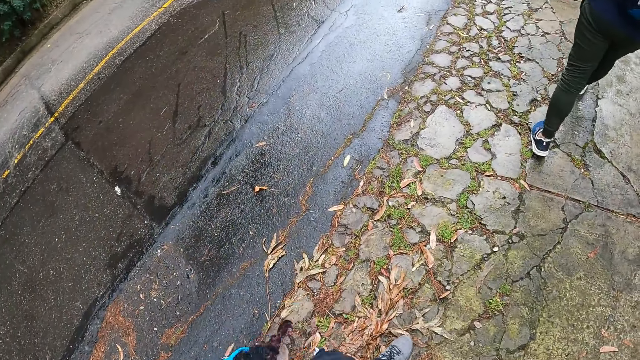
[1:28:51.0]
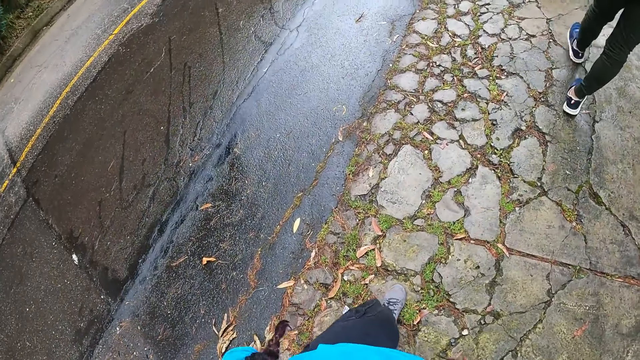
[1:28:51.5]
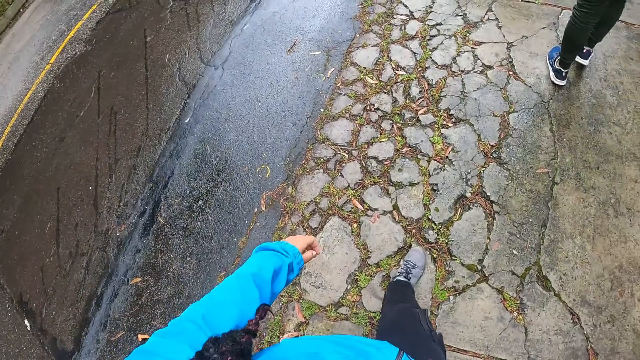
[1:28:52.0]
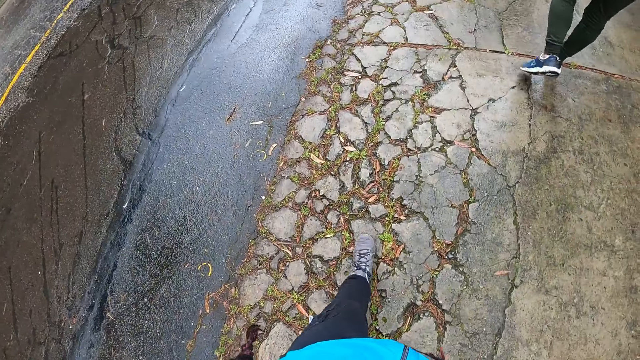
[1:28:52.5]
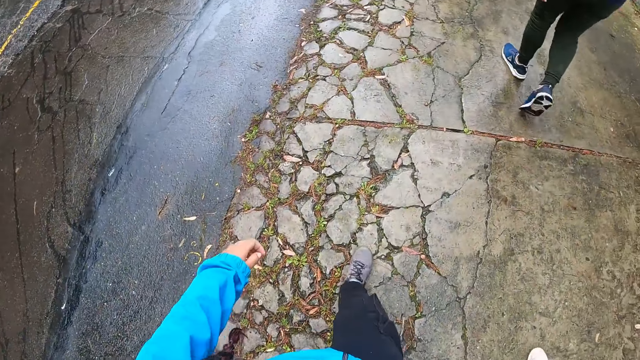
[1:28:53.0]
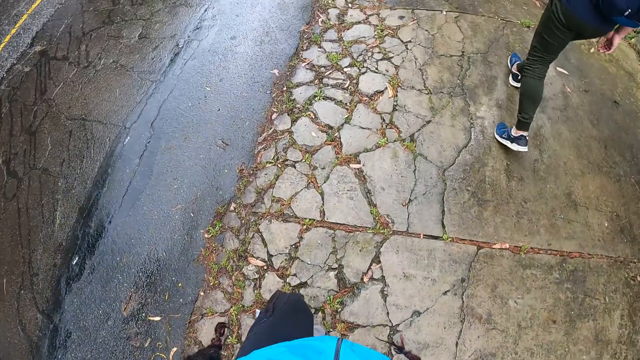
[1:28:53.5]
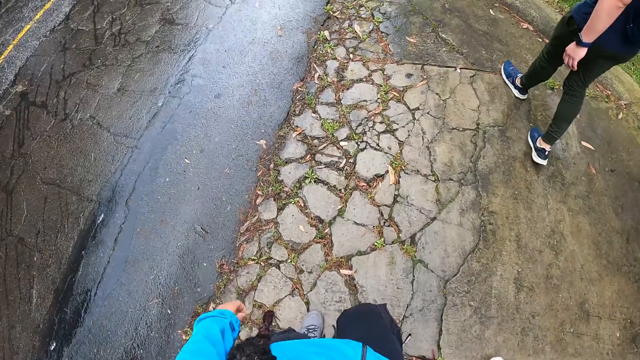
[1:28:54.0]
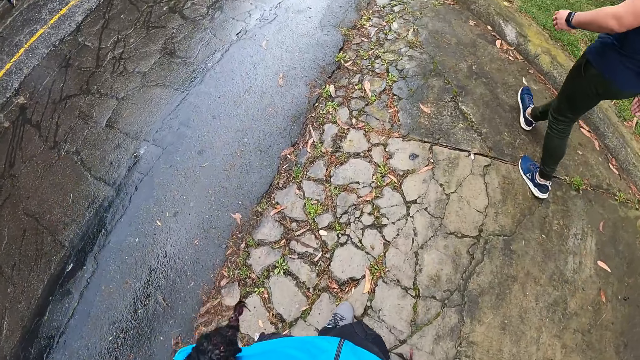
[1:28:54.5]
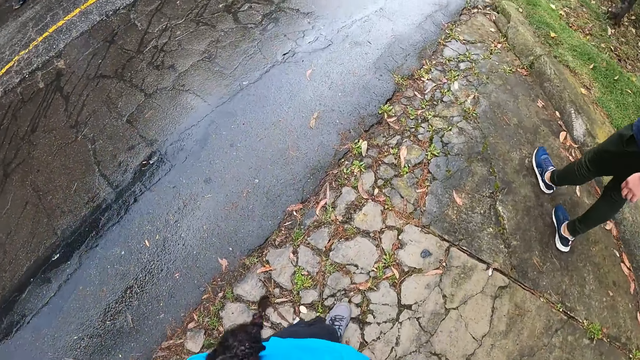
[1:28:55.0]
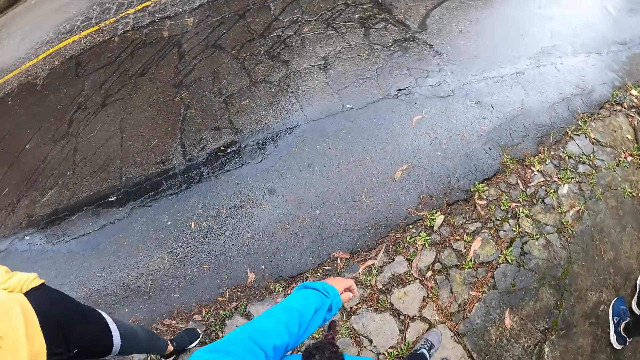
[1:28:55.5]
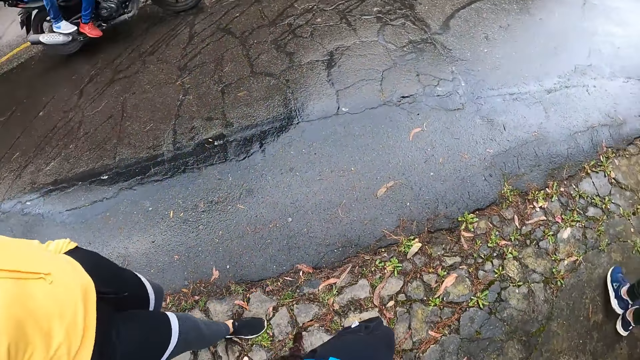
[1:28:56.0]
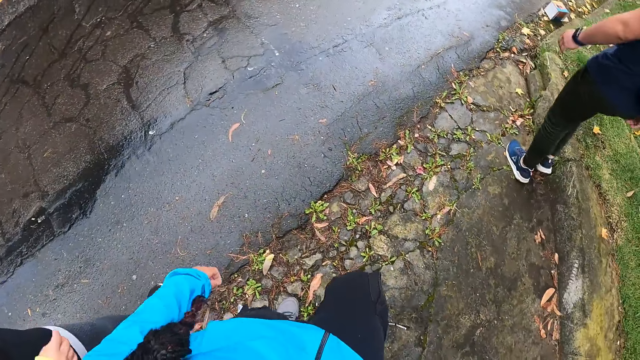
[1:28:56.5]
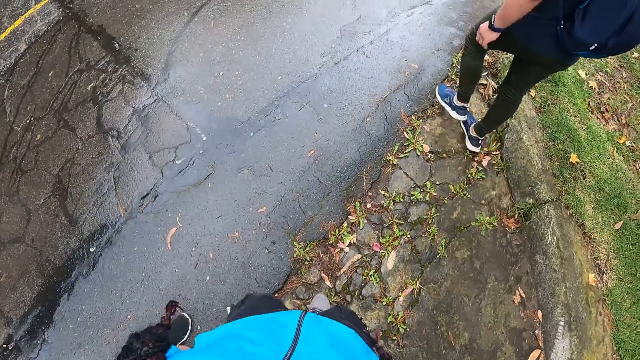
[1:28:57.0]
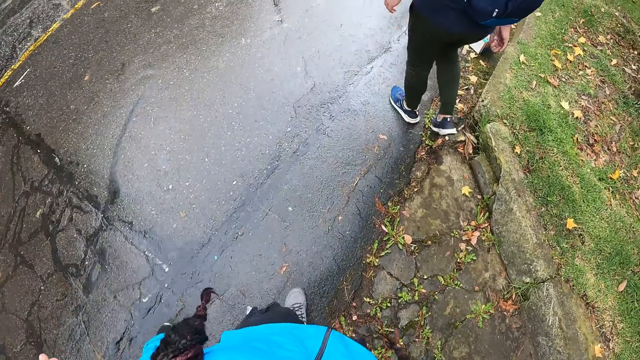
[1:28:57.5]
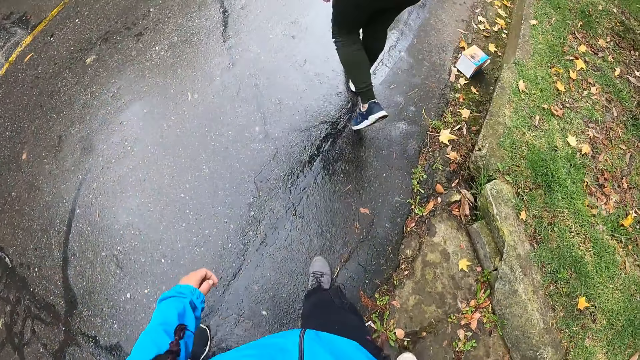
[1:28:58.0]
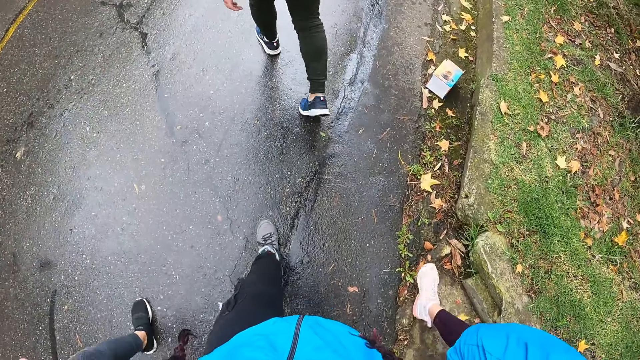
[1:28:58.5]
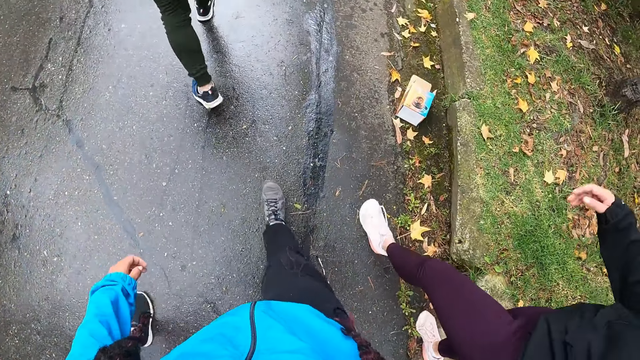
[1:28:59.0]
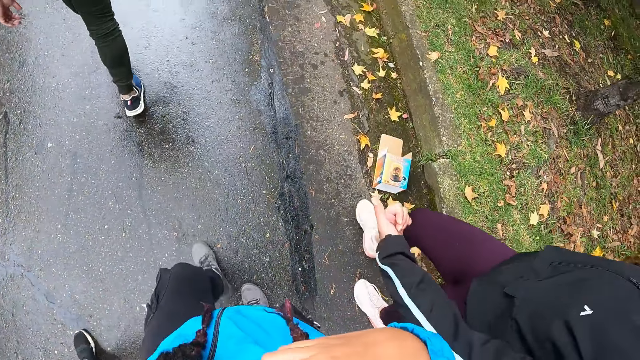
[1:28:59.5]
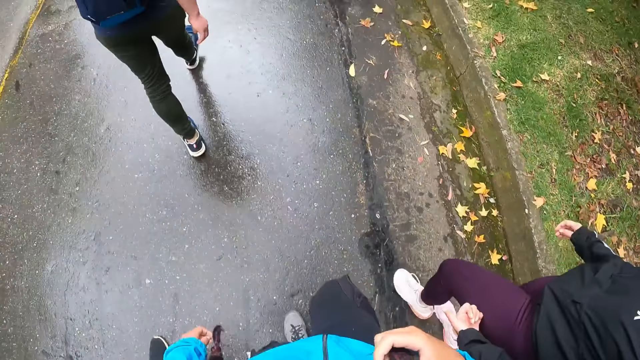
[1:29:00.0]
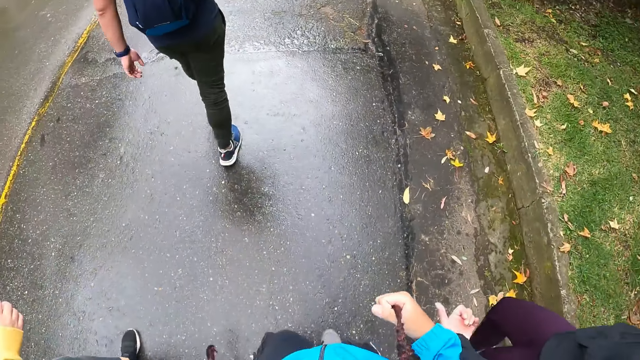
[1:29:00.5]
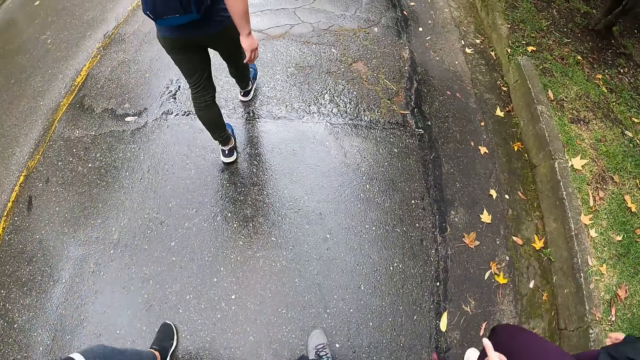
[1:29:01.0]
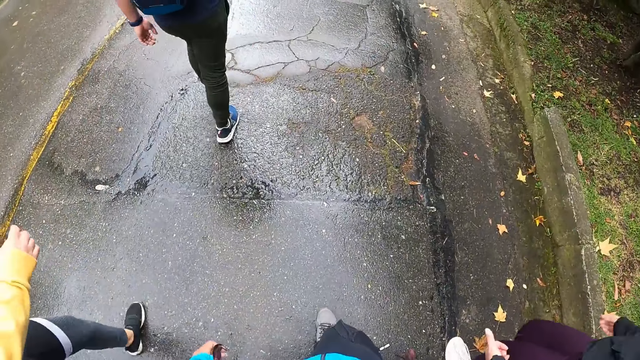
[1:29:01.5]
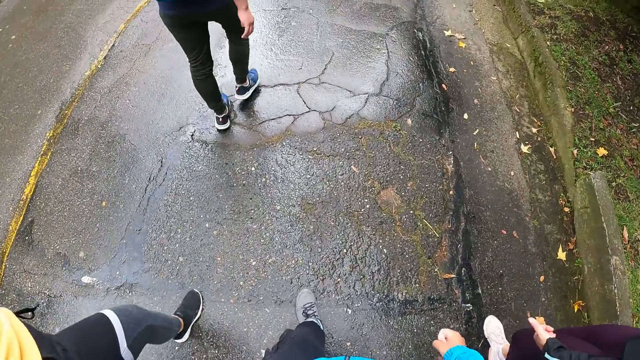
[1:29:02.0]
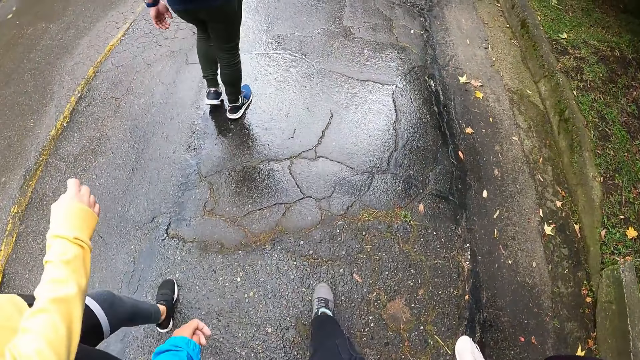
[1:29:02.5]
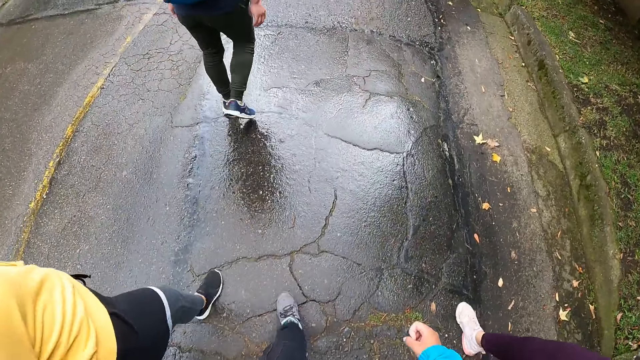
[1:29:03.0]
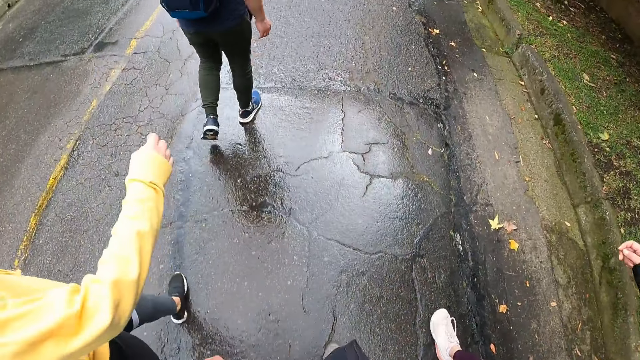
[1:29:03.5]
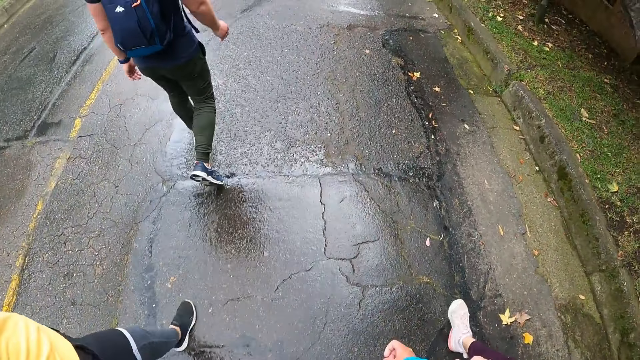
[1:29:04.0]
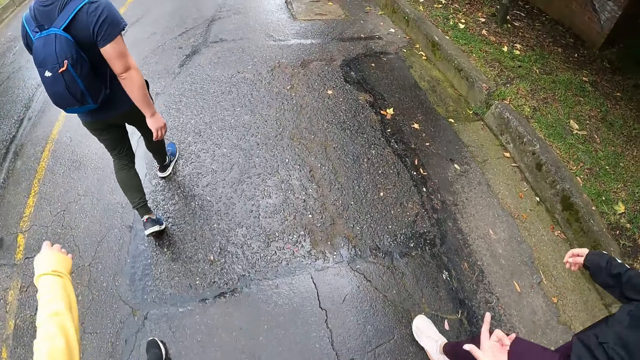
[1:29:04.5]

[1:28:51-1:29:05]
The second woman walks on the walkway. A motorbike drives past the third woman. The motorbike drives past the second woman. The motorbike drives past the man. The motorbike drives past the camera wearer. The second woman walks to the road. The man walks to the road. The camera wearer walks to the road. The man walks down the road. The camera wearer walks down the road. The third woman walks to the road. The second woman walks down the road. The third woman walks down the road.

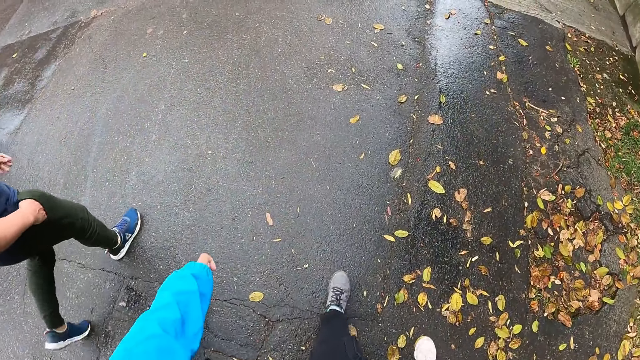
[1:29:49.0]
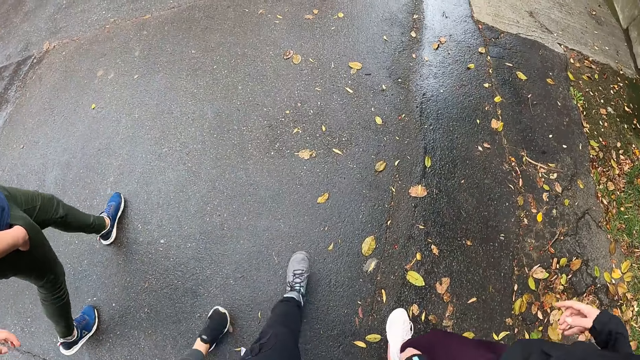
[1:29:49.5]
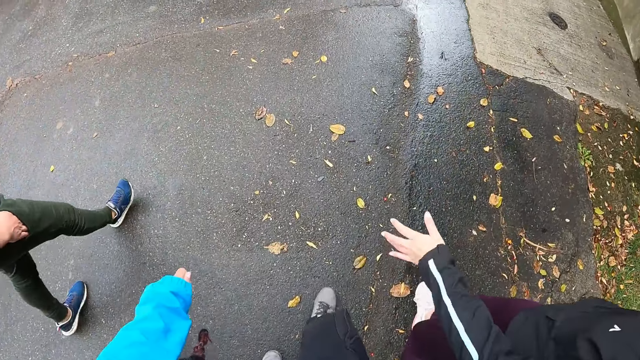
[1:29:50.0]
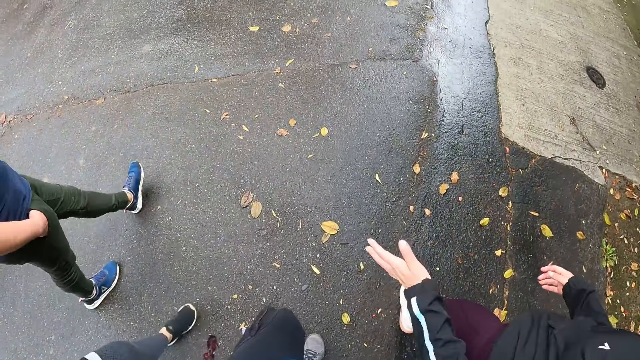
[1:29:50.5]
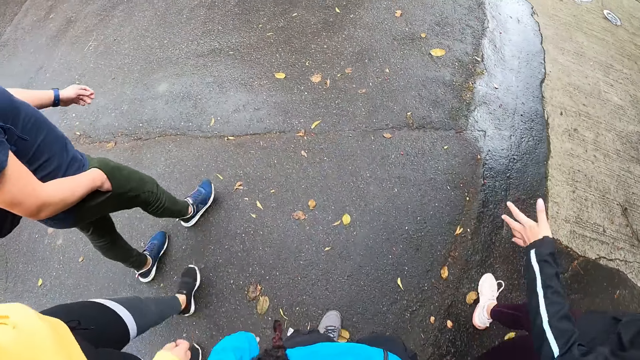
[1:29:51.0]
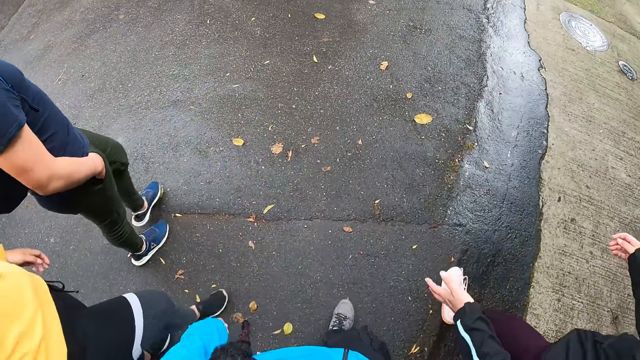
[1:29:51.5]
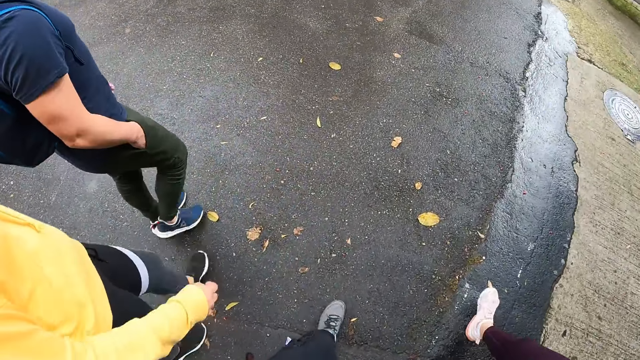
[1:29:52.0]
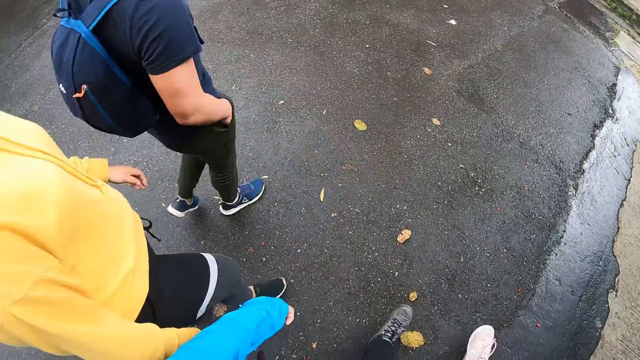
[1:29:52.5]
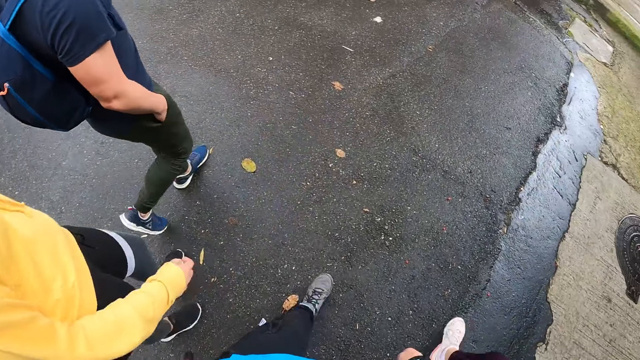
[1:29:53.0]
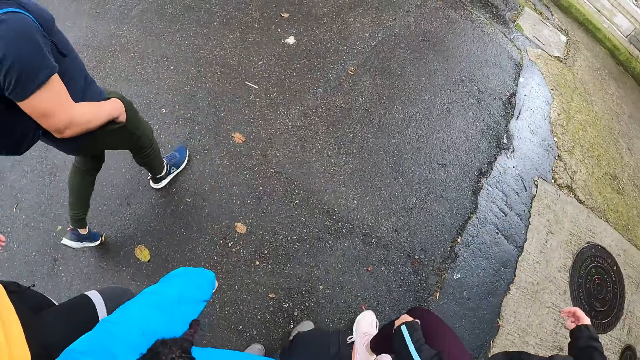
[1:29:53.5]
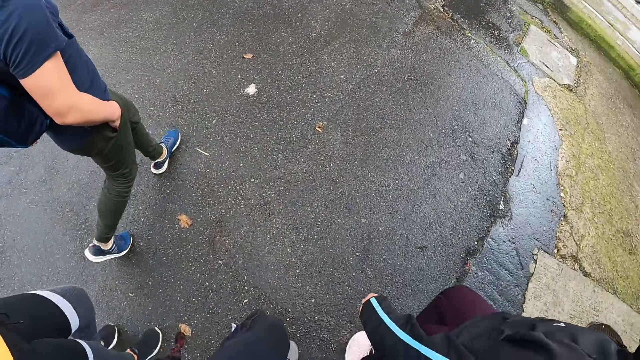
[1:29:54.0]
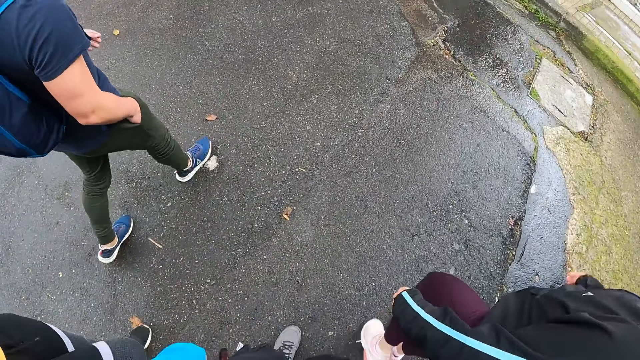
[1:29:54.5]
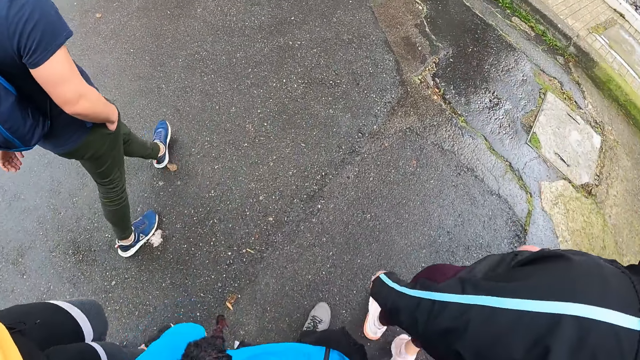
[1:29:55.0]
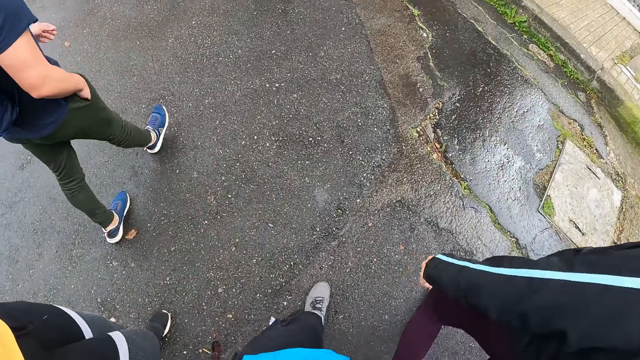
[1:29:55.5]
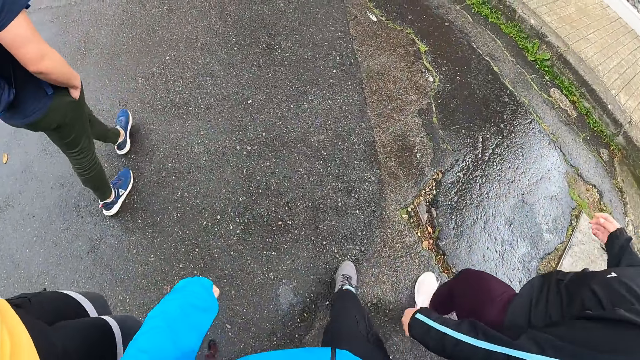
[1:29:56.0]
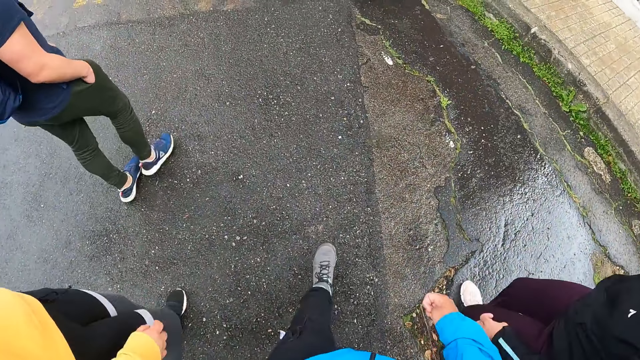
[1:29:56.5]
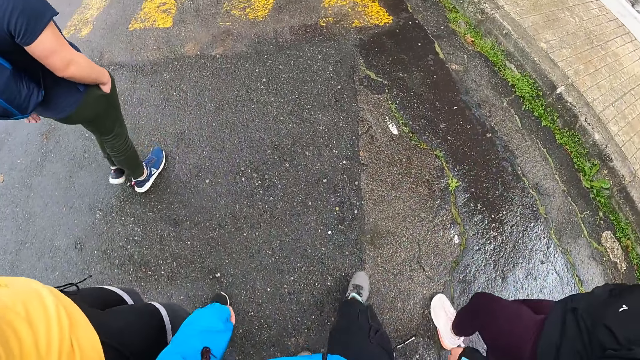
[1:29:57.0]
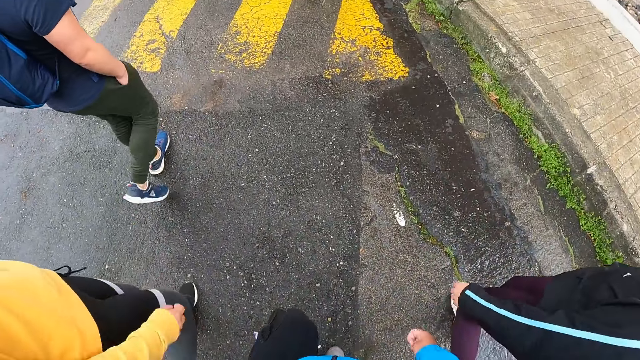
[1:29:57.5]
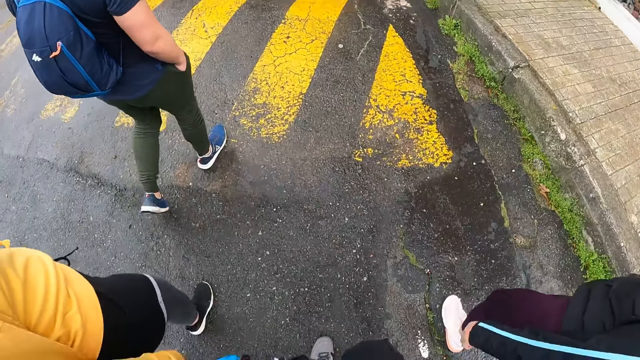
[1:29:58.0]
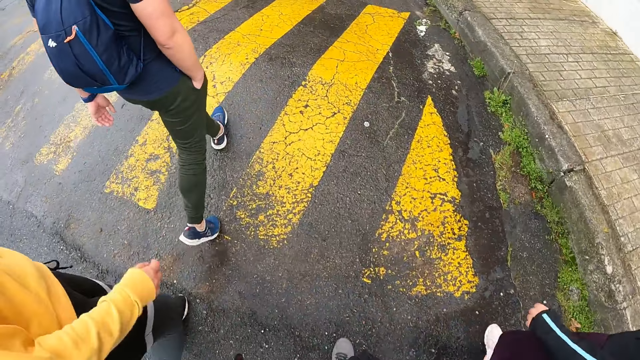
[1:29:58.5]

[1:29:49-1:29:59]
A woman lifts up the hand. The camera wearer walks along the road.
